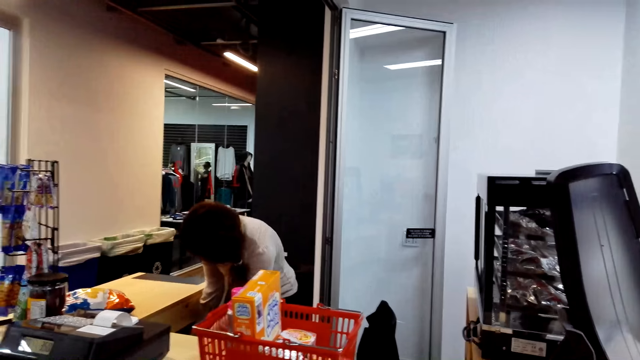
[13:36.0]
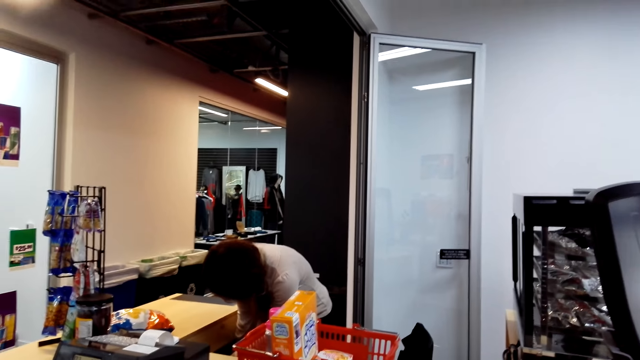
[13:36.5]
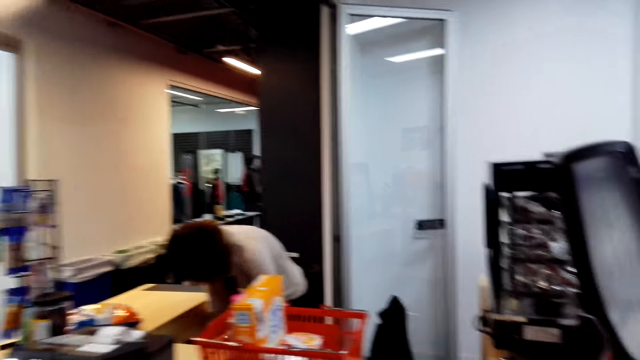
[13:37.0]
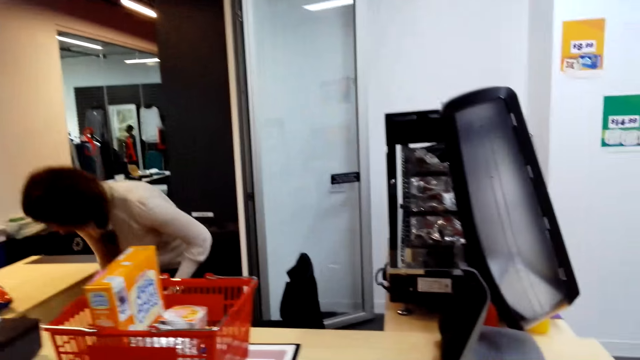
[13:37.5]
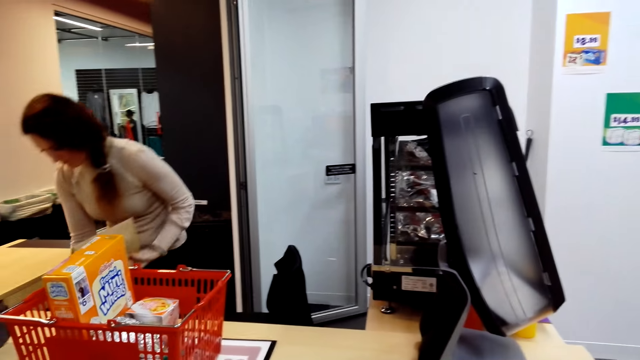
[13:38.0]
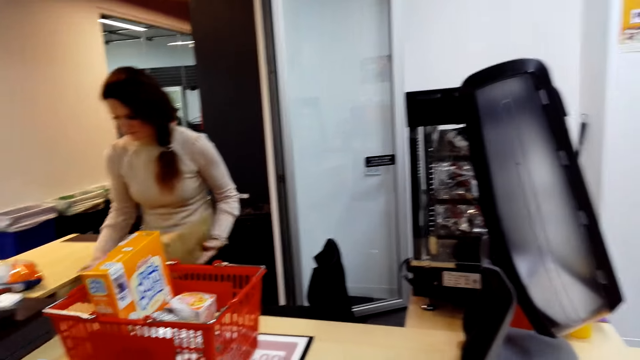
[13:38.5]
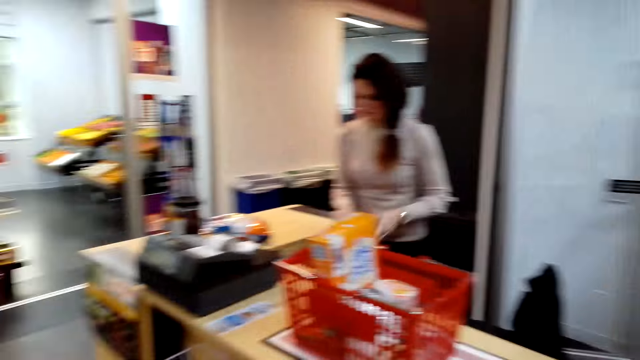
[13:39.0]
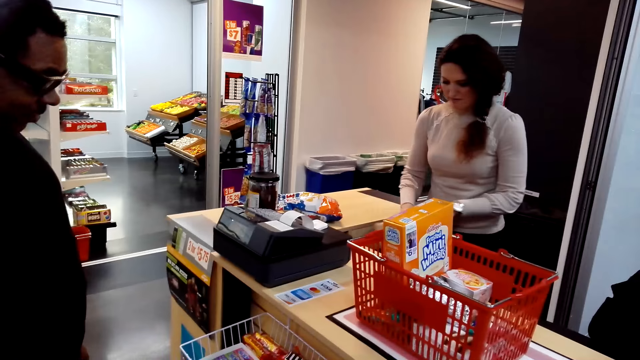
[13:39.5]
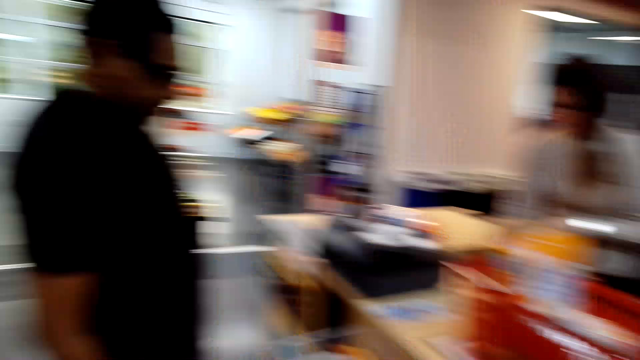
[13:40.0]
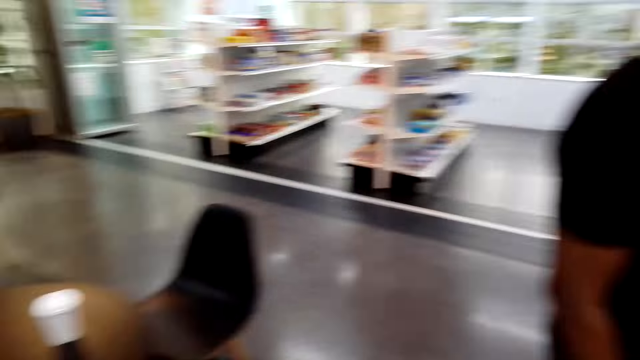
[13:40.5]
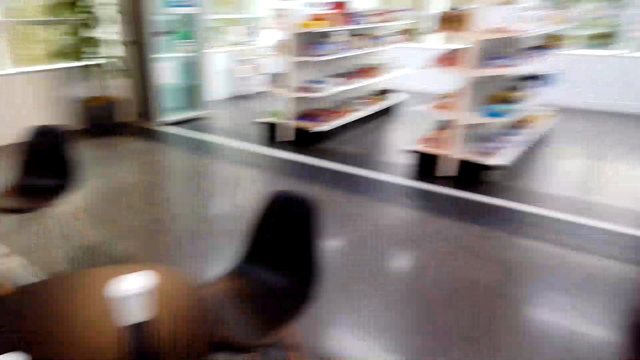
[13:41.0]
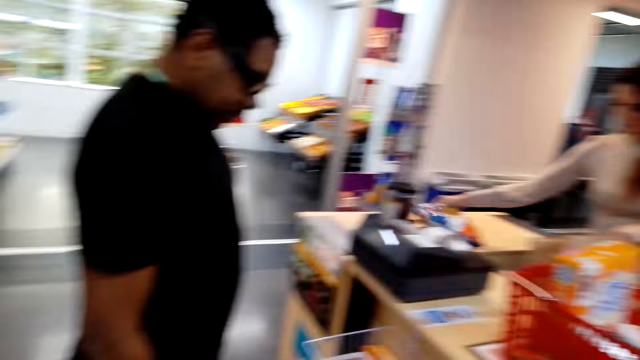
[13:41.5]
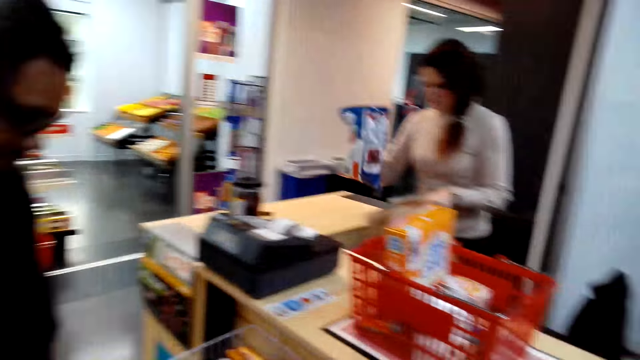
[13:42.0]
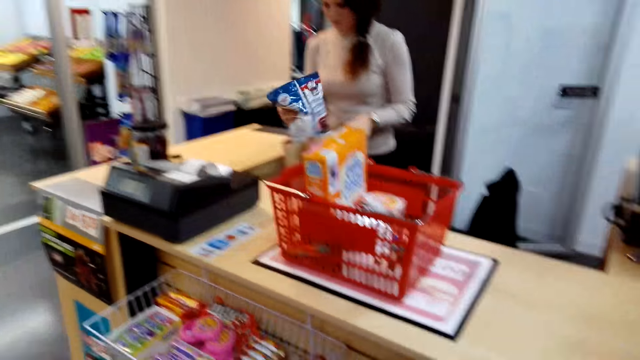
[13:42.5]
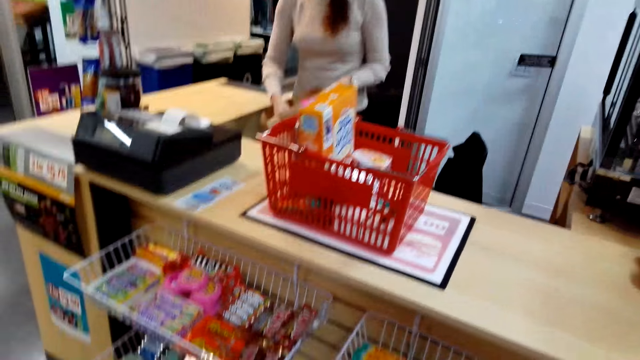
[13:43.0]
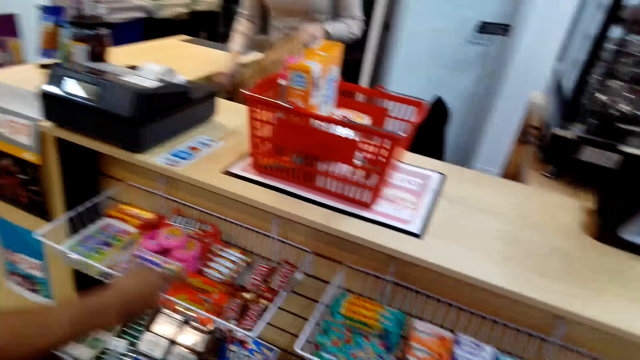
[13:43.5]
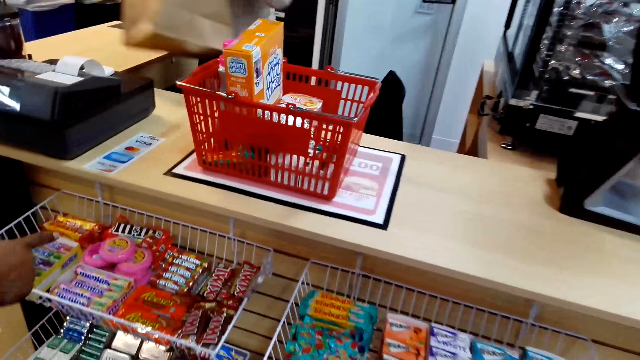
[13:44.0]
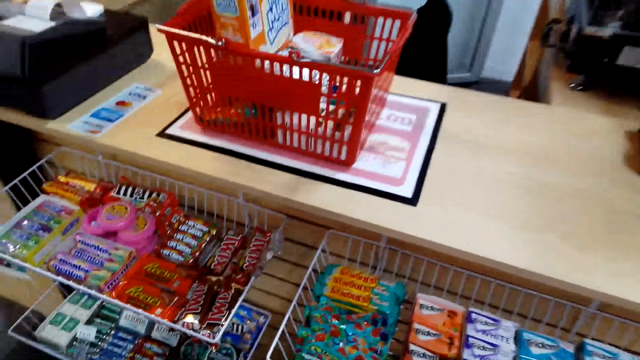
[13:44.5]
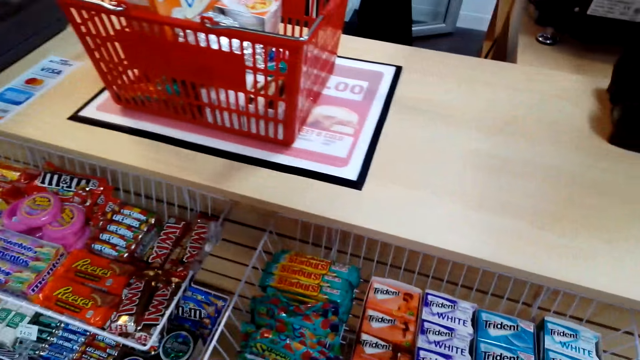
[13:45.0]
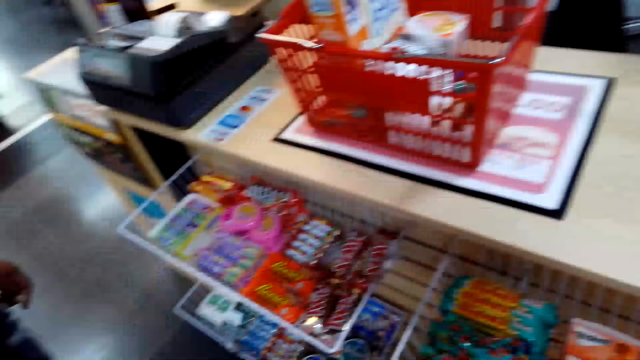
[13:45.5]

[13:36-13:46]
A man picks up the paper from the drawer. The man opens the paper. The man puts the packet in the paper.

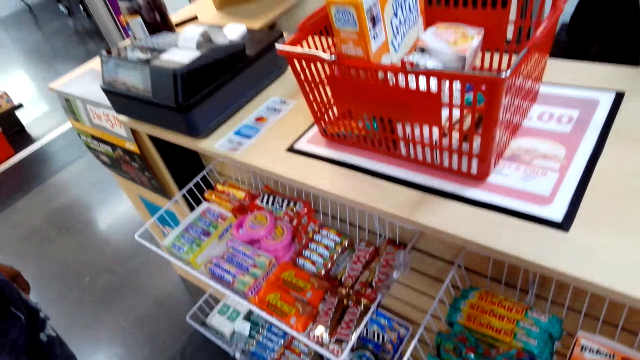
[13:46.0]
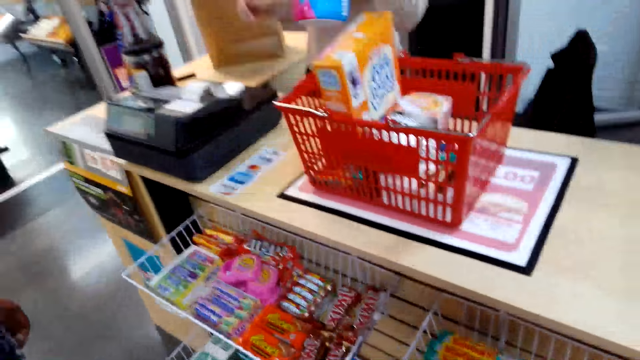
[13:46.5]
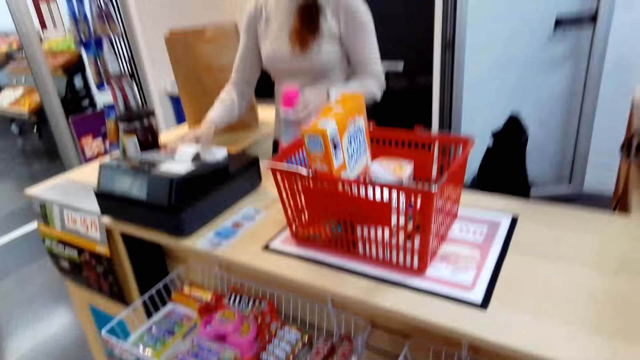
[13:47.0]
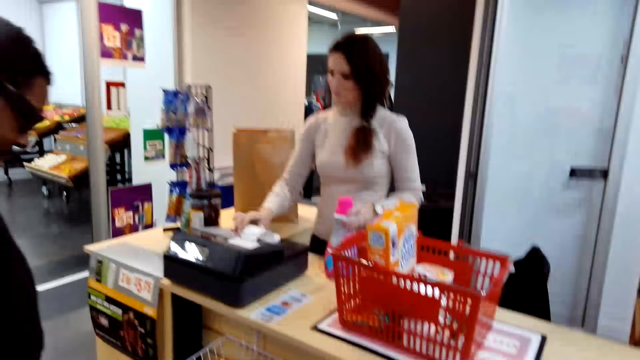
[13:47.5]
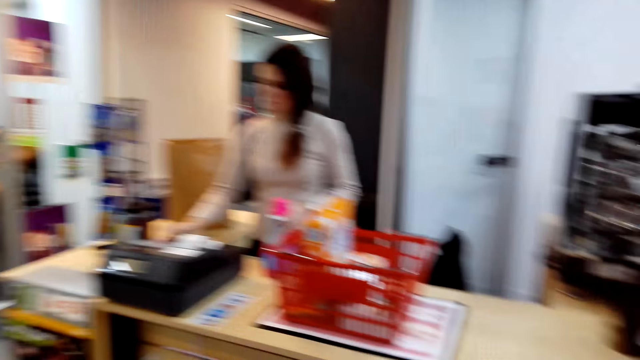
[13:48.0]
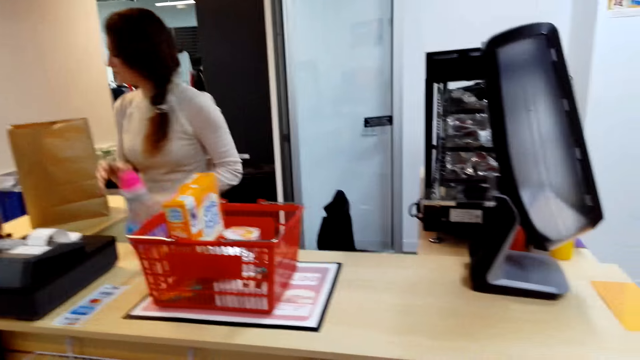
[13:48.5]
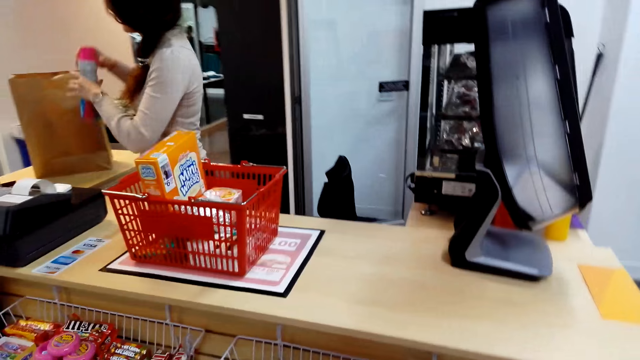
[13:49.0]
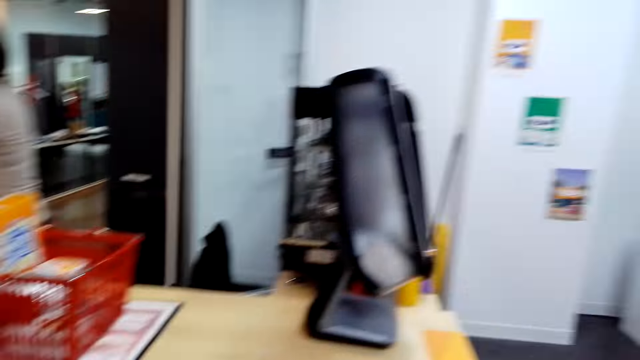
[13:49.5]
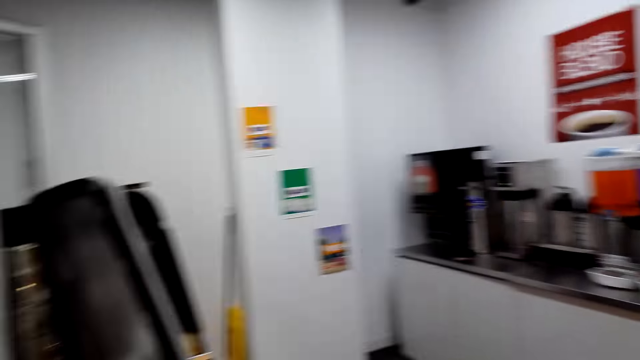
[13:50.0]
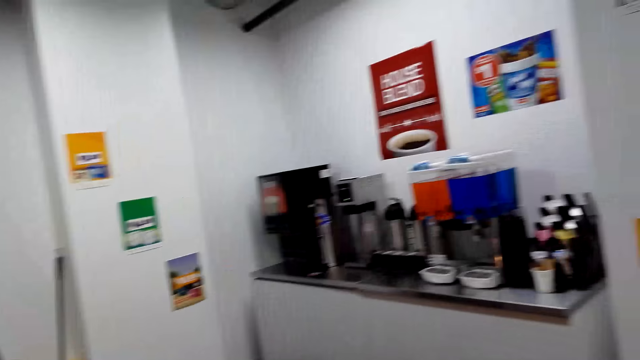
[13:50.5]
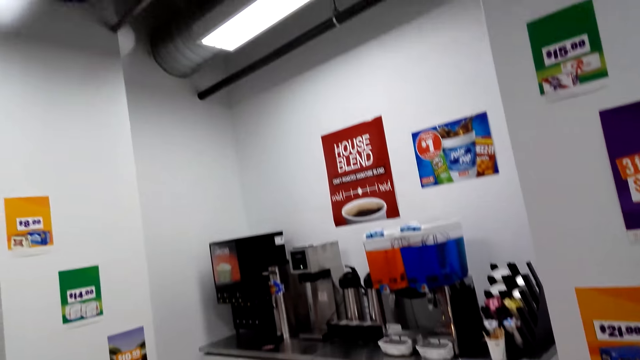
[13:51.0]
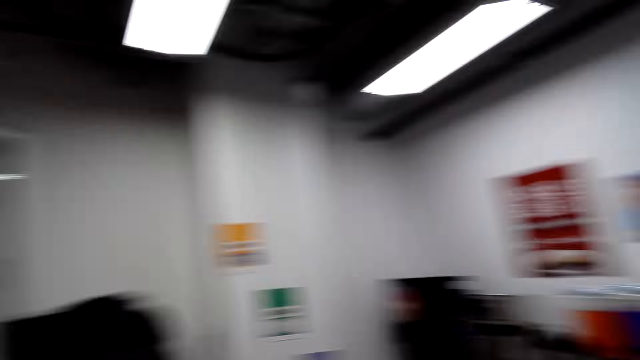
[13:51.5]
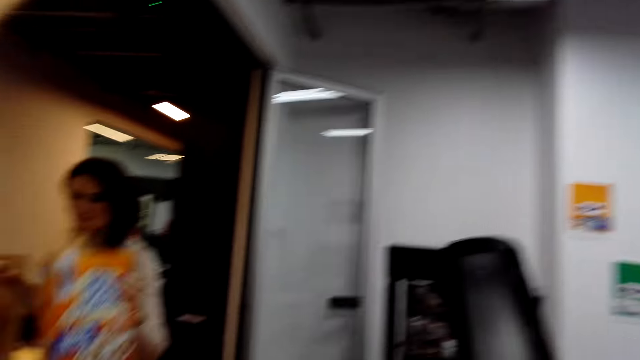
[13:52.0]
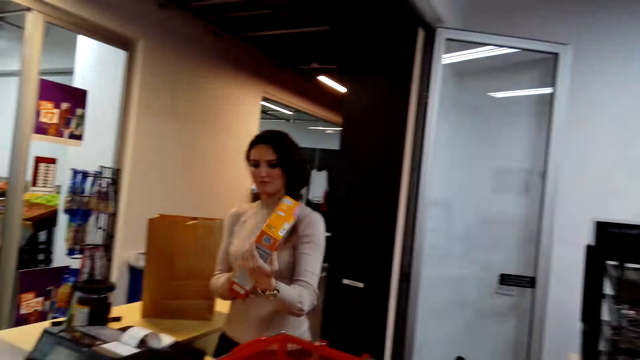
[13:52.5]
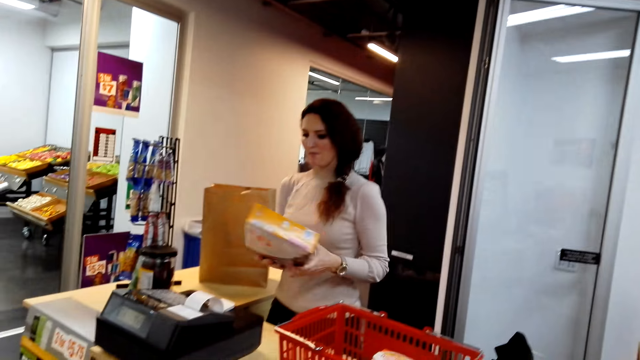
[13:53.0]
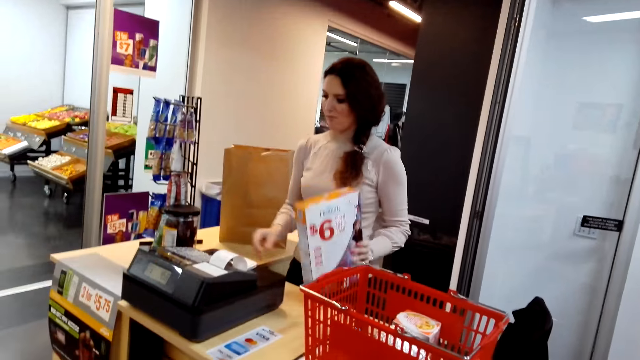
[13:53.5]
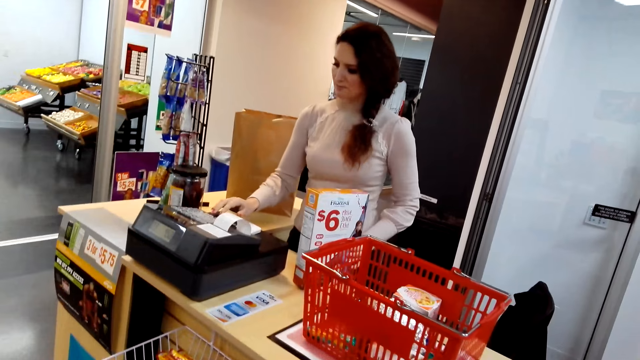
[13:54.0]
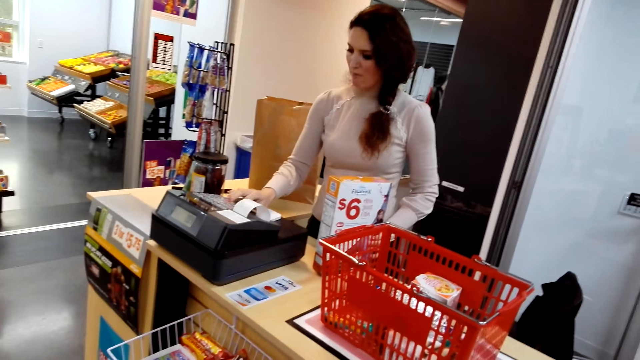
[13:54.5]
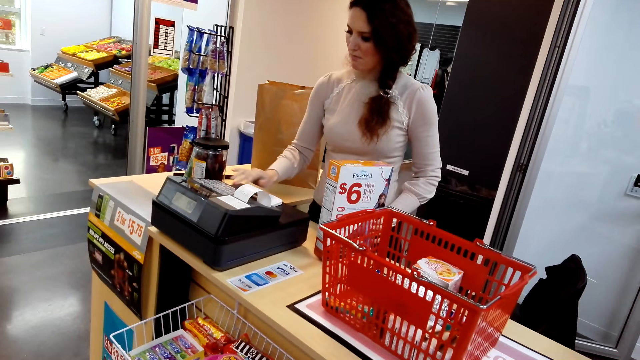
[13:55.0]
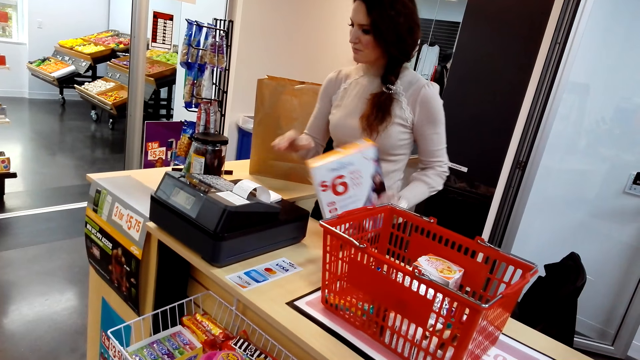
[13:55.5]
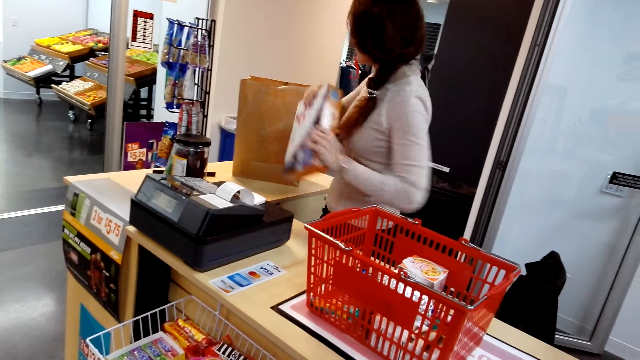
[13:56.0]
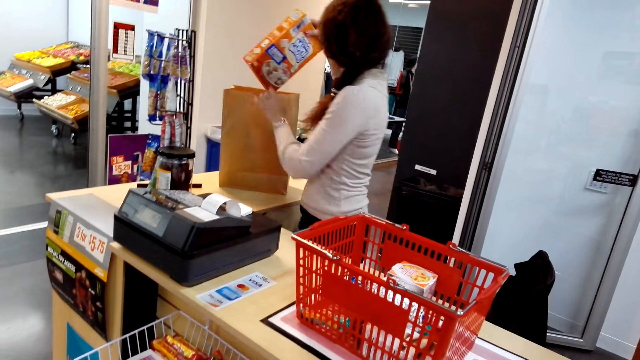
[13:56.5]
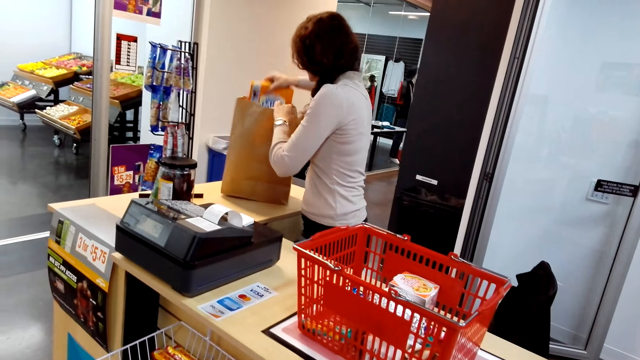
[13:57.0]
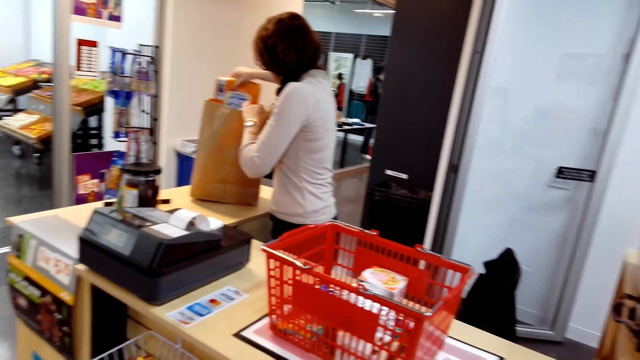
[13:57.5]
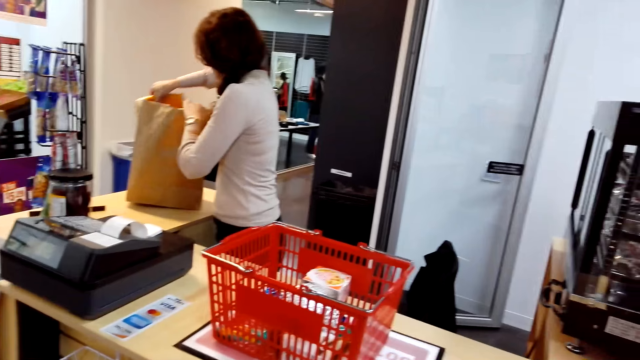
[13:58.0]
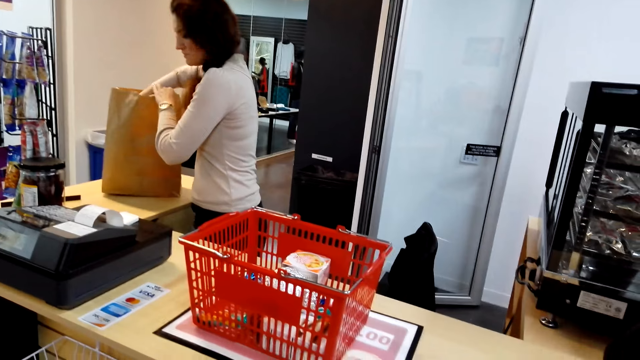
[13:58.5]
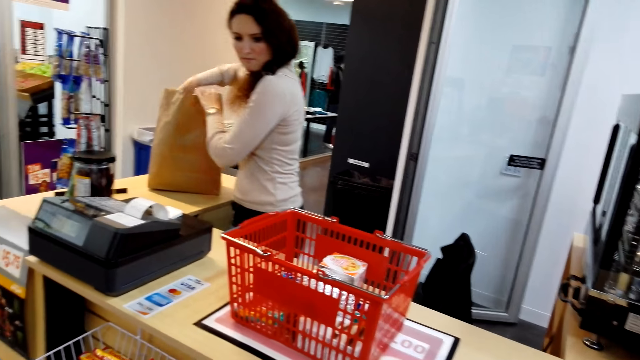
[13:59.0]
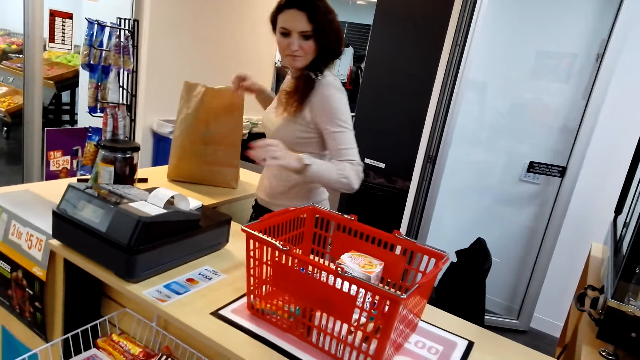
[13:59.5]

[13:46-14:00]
A cashier picks up an object. The cashier types on the point of sale device. The cashier puts the object in the shopping bag. The camera wearer looks around. The cashier types on the point of sale device. The cashier puts the box of something in the shopping bag. The camera wearer puts the packet in the paper.
